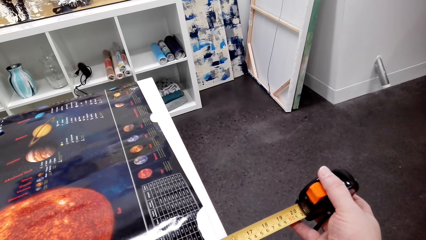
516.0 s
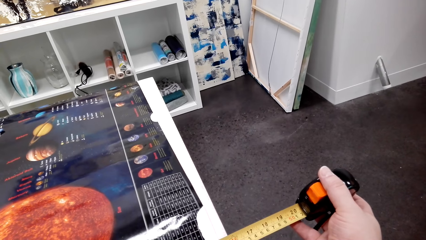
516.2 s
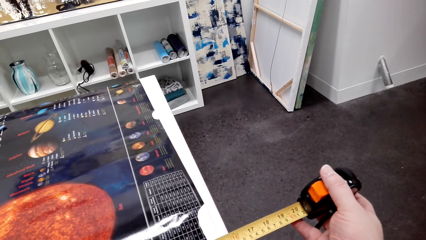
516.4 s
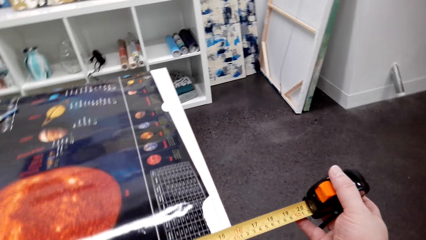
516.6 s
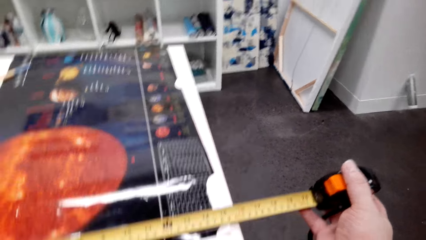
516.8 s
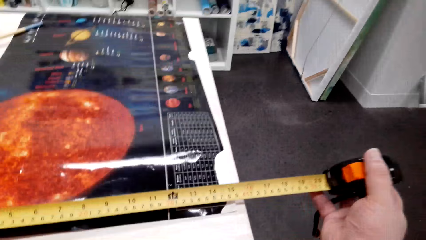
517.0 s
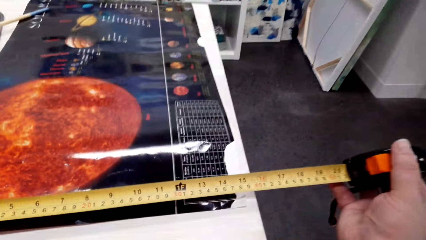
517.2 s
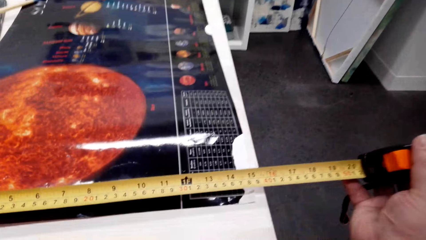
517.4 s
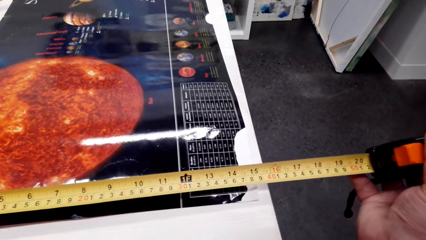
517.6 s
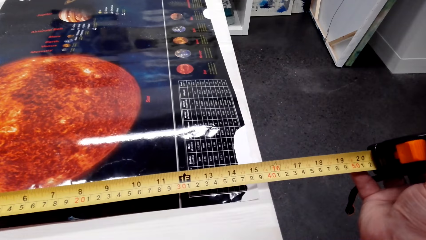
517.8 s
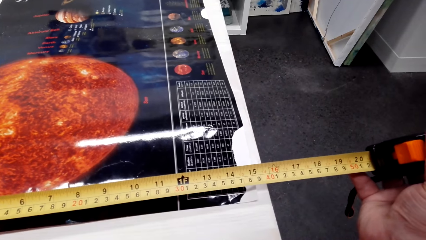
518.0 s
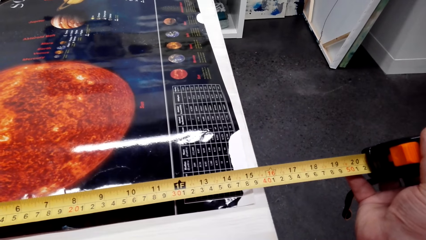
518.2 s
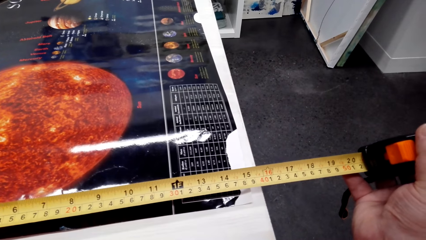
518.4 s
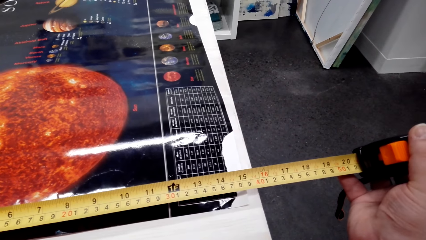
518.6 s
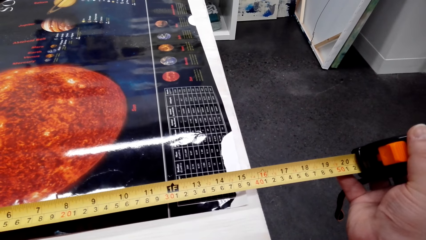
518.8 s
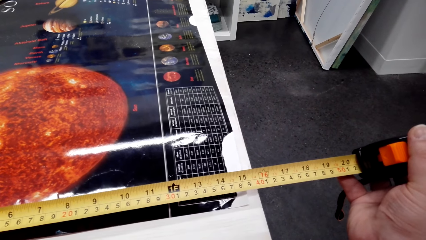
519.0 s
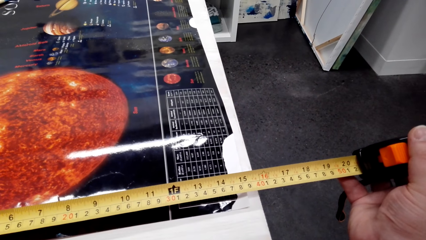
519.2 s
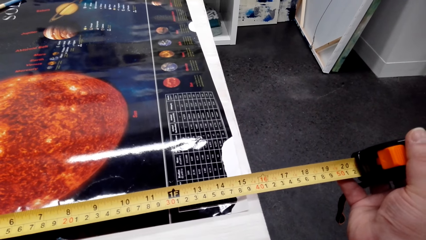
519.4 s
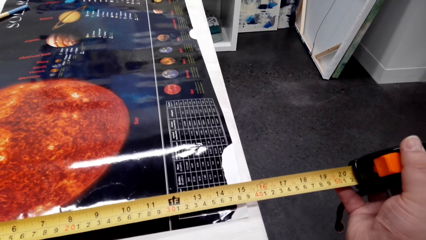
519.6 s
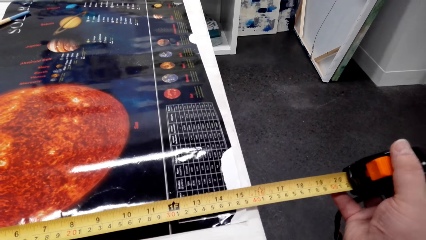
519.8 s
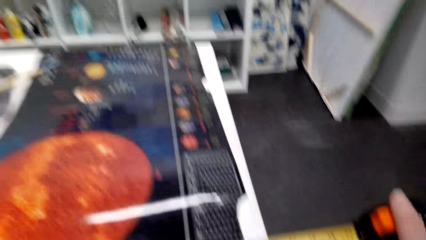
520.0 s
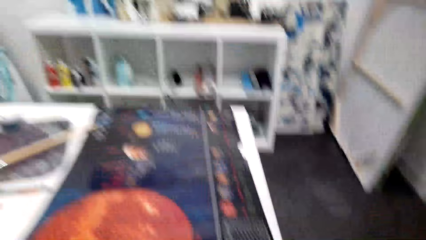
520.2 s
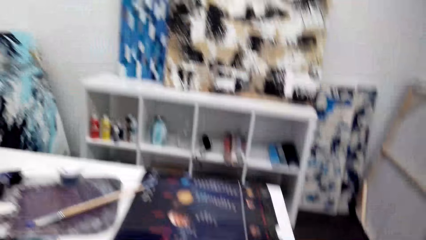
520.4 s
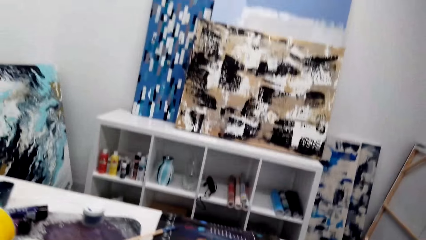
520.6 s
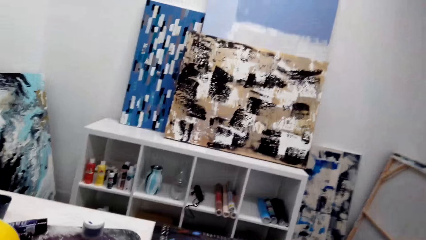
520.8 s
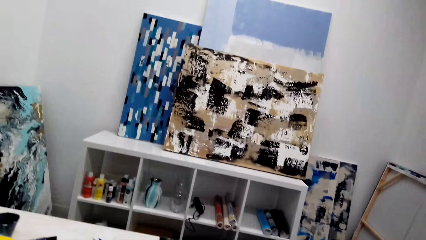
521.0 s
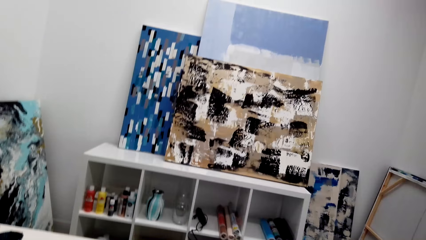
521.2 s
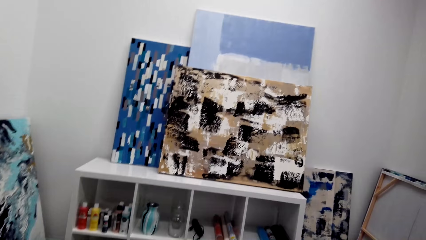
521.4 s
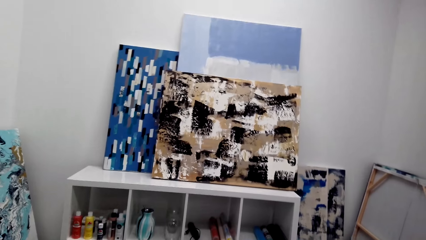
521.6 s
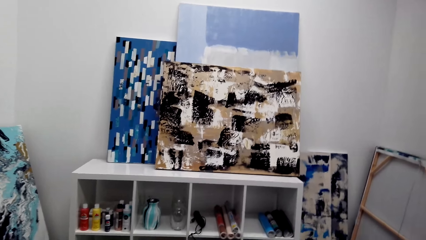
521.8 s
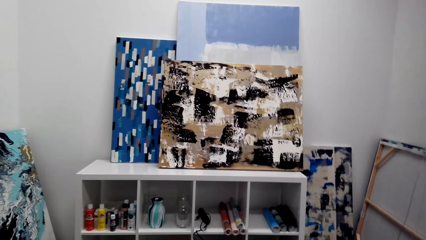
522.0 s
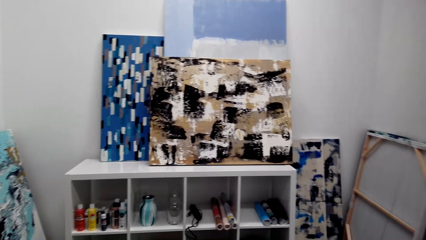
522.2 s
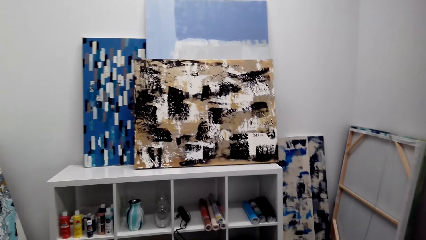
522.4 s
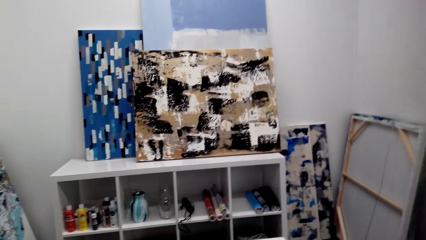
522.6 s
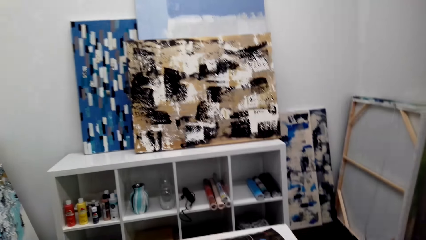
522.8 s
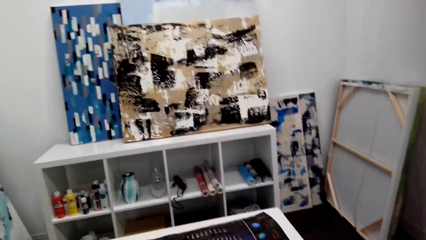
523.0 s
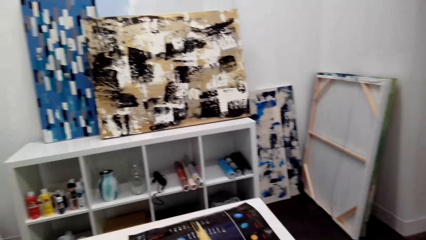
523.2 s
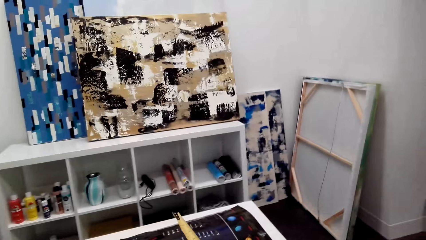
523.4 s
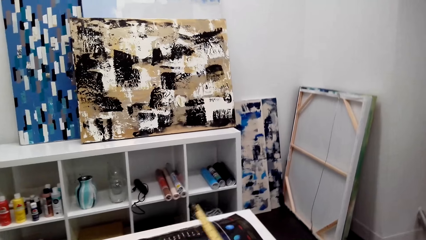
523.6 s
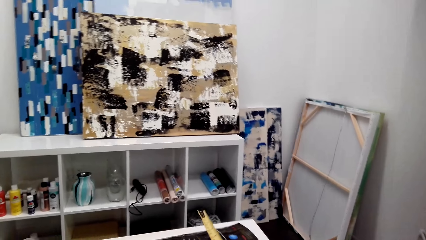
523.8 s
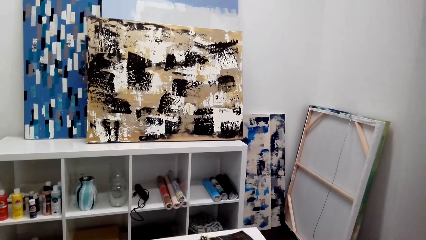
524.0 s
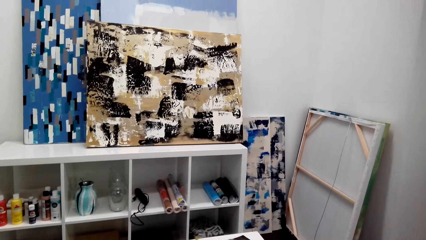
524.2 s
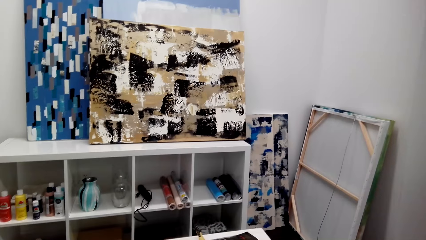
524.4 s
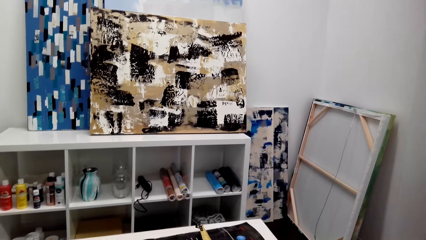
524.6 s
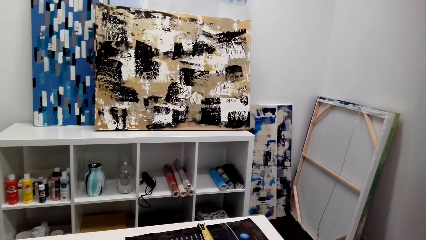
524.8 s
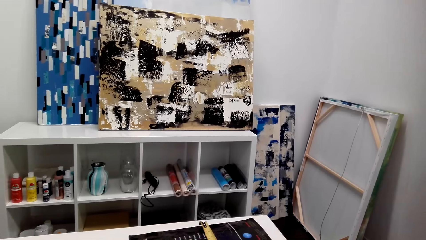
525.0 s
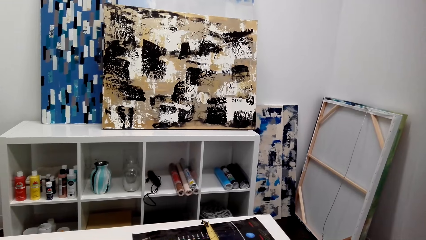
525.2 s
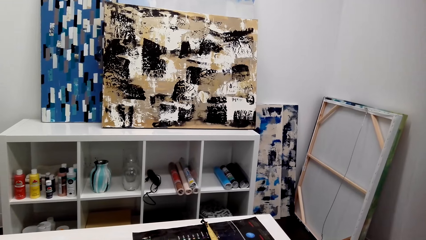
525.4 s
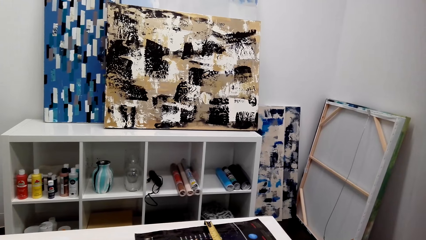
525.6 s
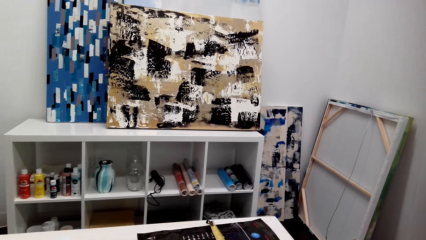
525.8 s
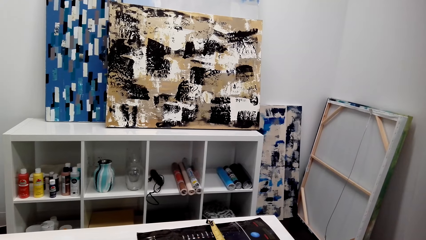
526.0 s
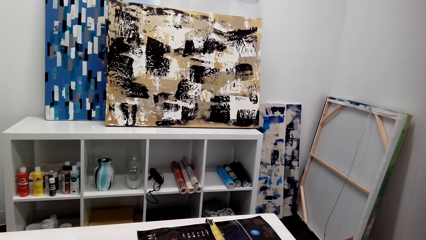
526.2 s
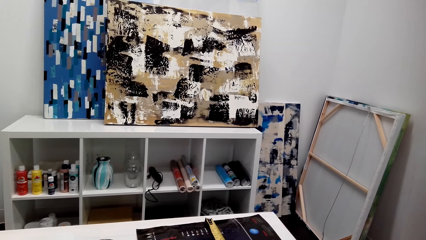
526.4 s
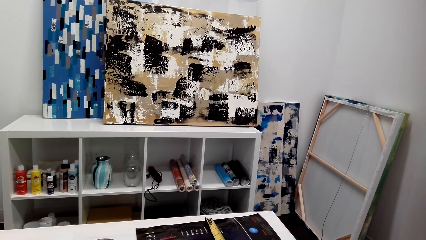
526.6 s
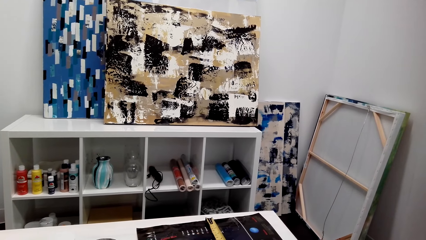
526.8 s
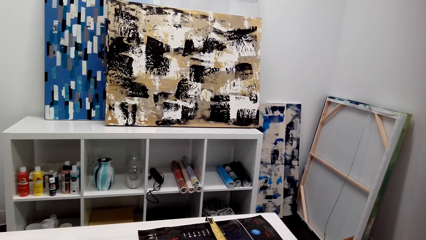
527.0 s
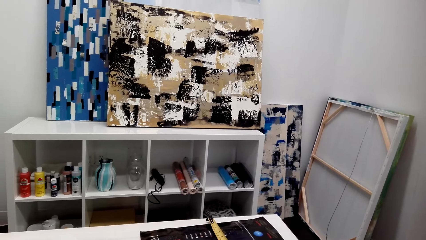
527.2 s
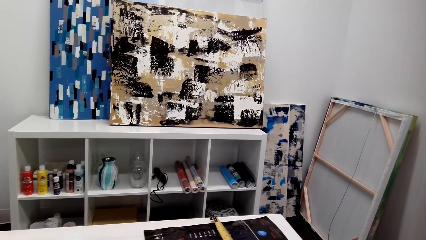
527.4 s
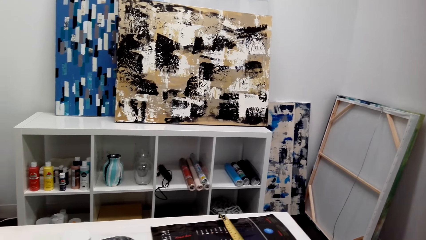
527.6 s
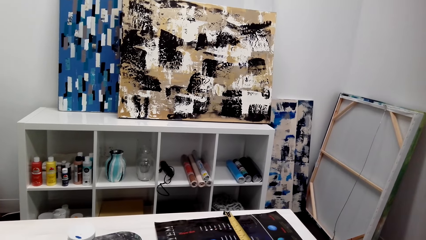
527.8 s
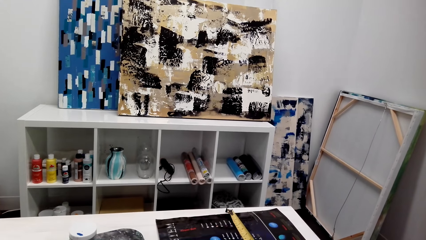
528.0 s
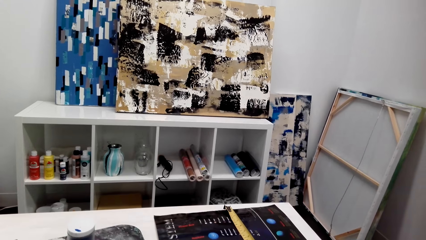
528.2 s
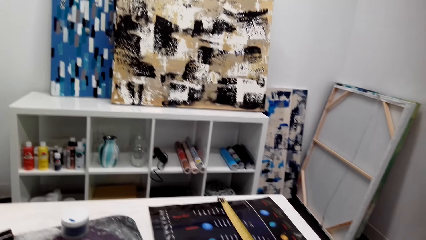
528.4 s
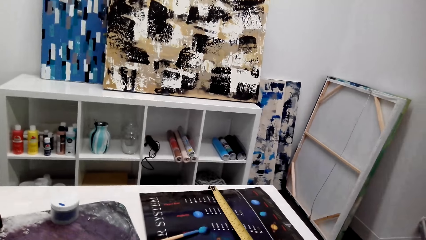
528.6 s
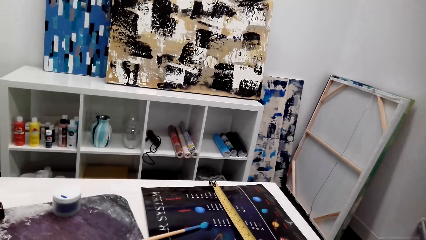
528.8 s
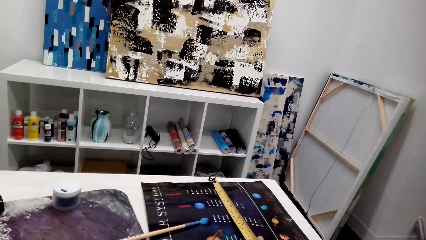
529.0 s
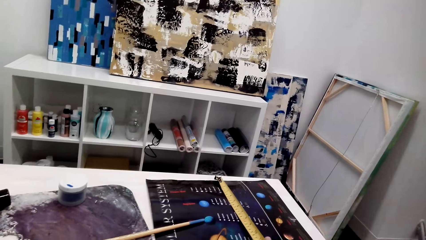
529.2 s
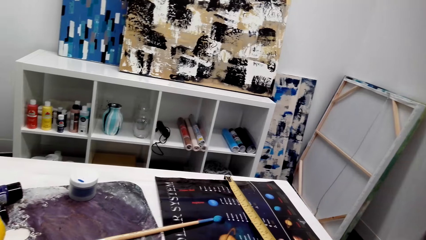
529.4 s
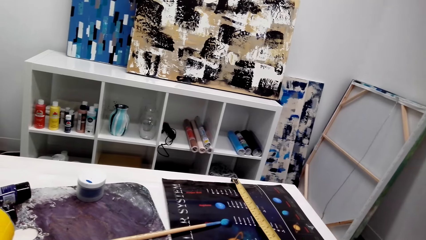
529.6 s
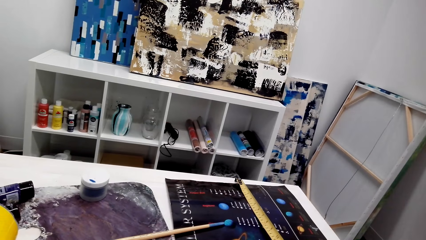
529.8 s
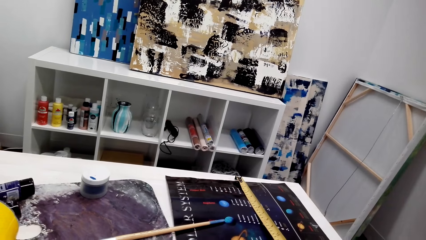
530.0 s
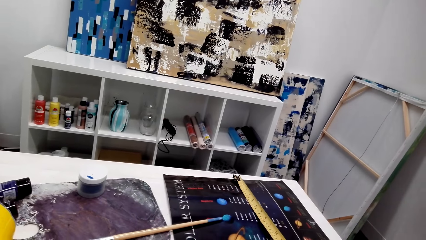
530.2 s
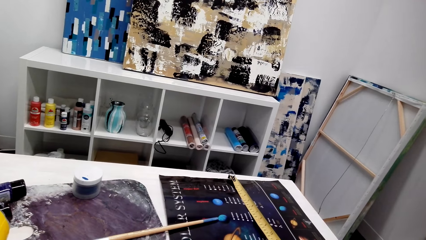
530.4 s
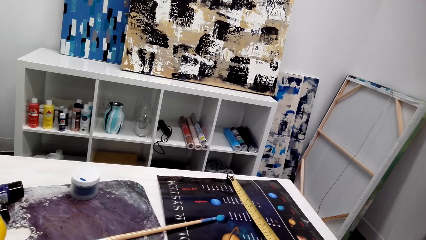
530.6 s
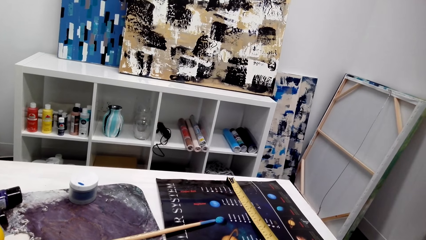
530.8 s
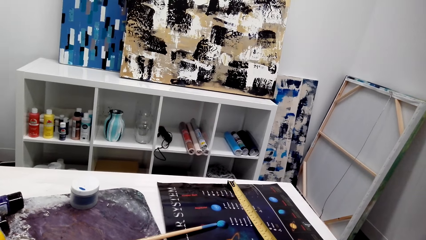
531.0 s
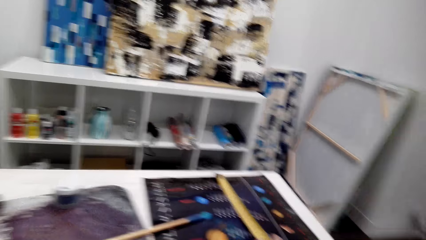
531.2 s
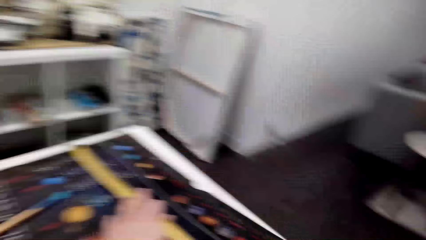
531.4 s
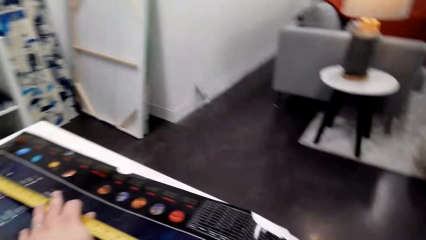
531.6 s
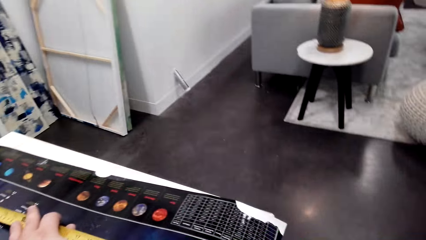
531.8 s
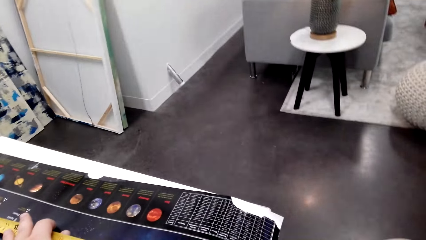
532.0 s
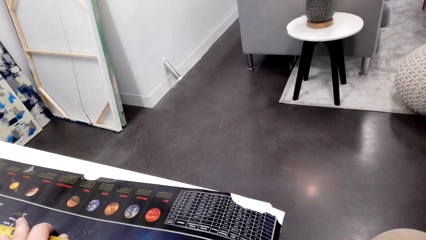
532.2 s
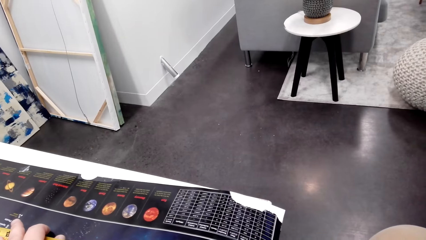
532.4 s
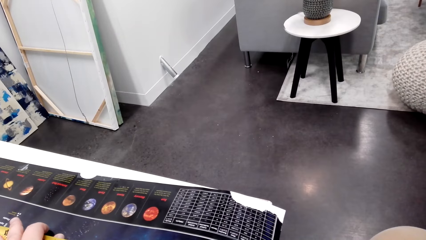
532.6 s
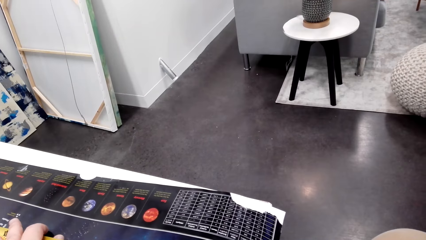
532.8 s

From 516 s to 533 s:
The camera wearer measures the wall art picture on the table.
